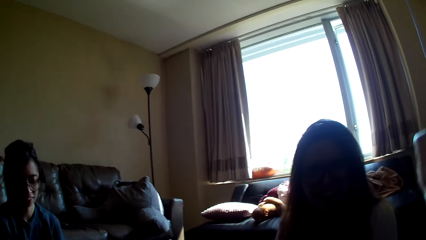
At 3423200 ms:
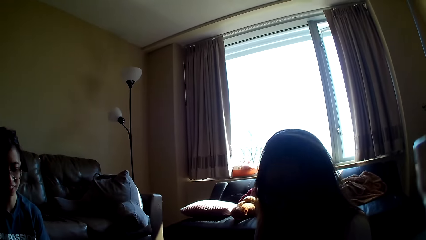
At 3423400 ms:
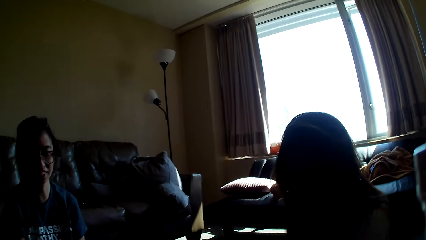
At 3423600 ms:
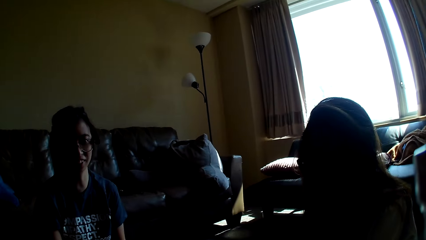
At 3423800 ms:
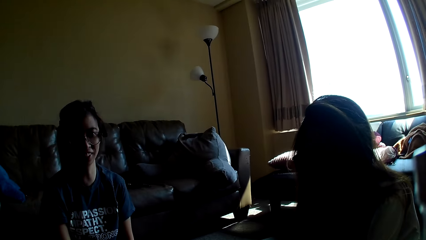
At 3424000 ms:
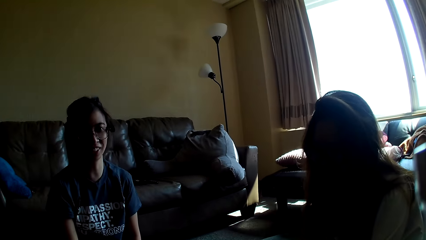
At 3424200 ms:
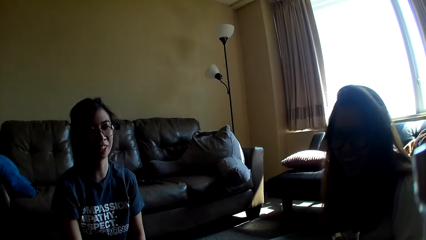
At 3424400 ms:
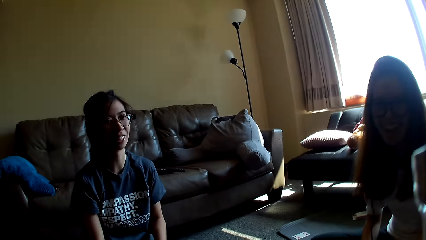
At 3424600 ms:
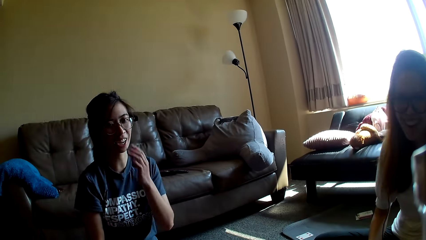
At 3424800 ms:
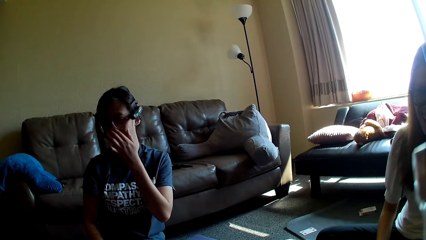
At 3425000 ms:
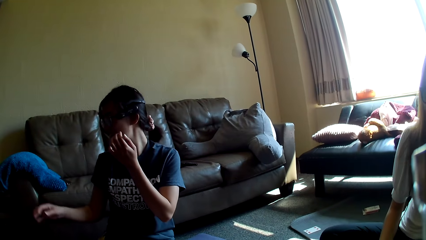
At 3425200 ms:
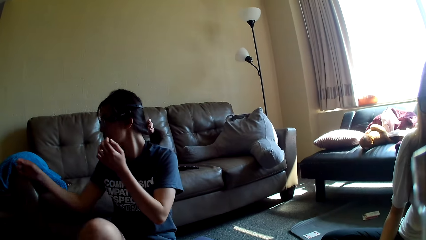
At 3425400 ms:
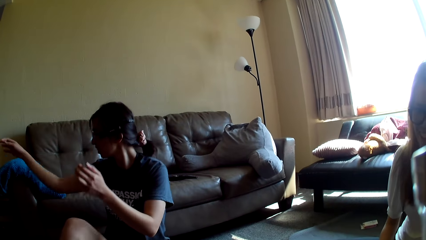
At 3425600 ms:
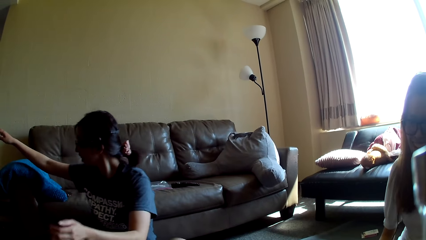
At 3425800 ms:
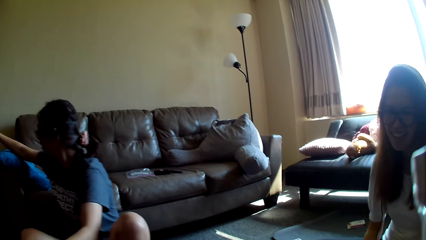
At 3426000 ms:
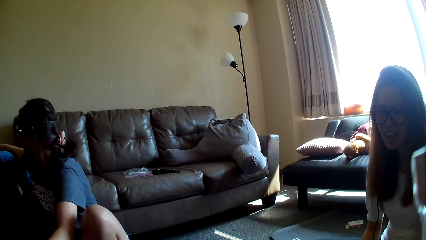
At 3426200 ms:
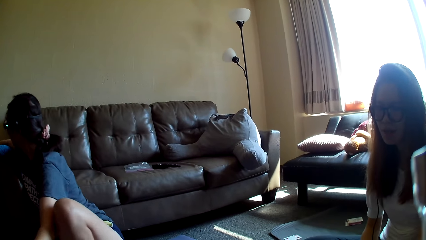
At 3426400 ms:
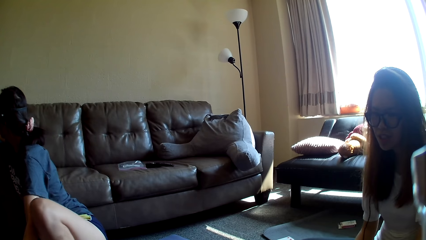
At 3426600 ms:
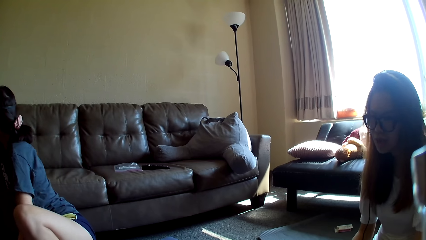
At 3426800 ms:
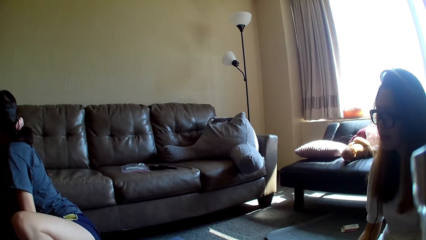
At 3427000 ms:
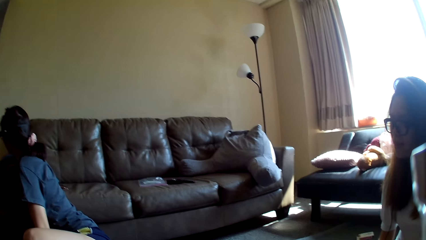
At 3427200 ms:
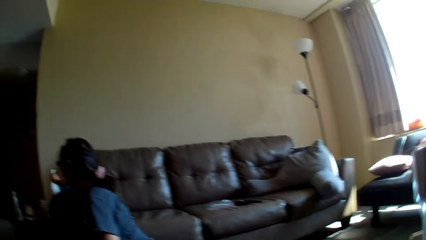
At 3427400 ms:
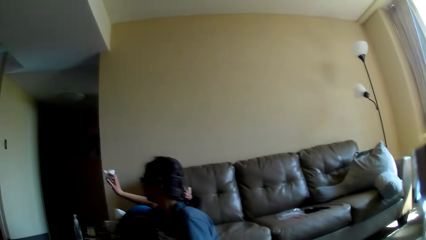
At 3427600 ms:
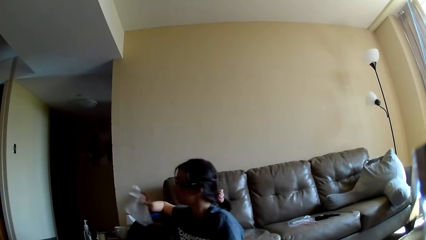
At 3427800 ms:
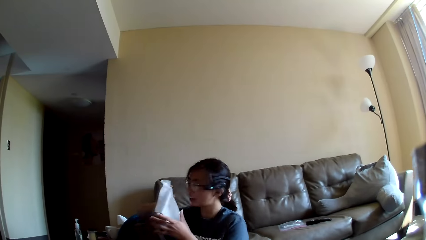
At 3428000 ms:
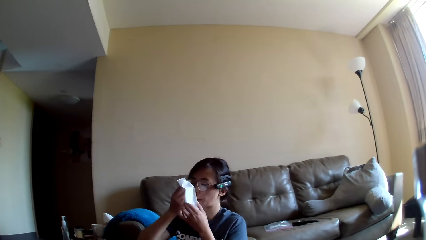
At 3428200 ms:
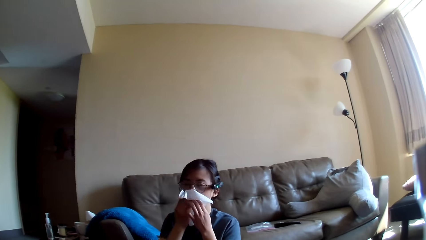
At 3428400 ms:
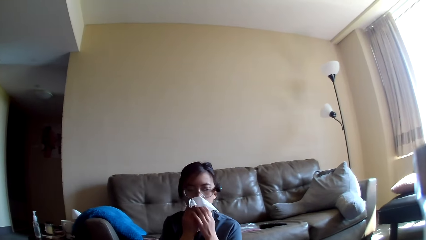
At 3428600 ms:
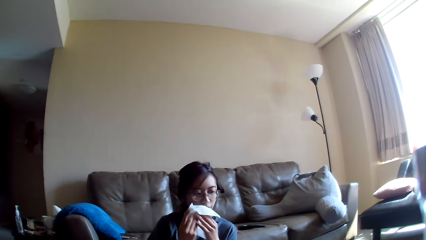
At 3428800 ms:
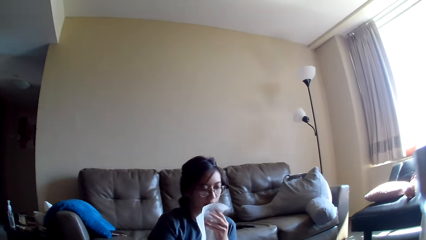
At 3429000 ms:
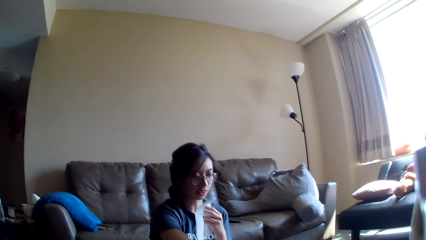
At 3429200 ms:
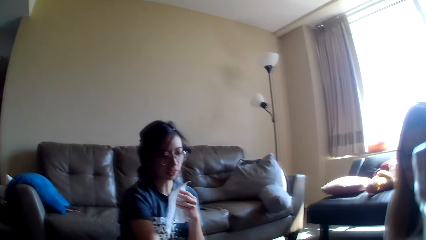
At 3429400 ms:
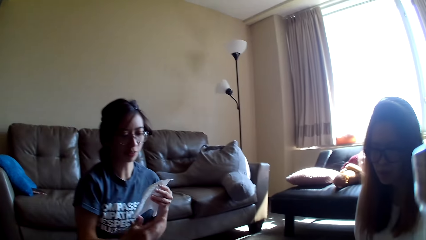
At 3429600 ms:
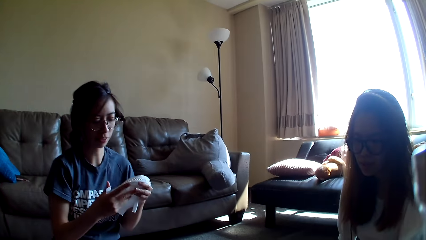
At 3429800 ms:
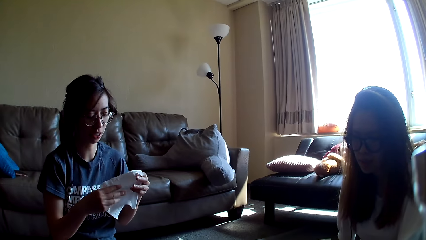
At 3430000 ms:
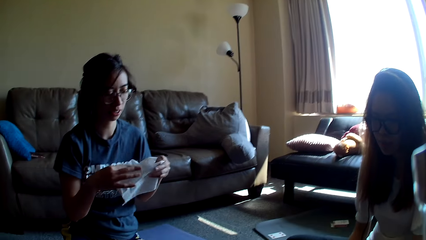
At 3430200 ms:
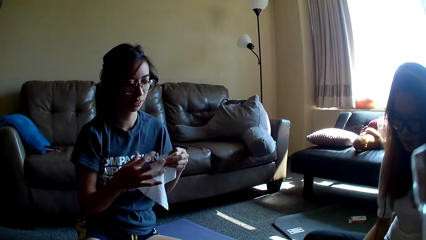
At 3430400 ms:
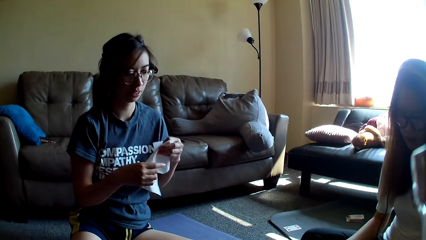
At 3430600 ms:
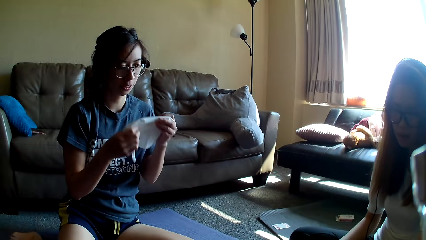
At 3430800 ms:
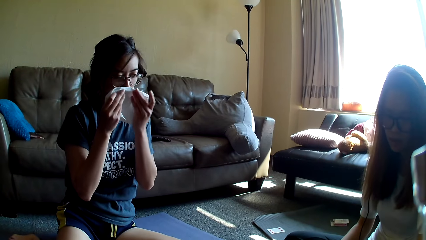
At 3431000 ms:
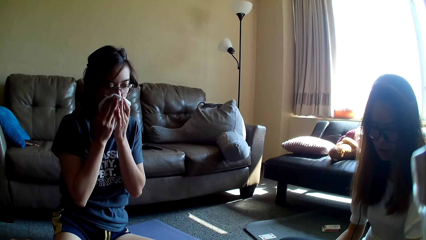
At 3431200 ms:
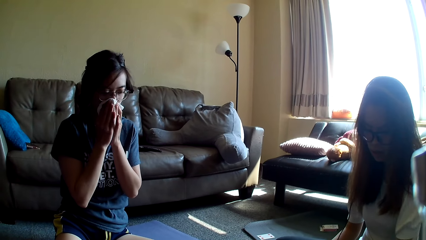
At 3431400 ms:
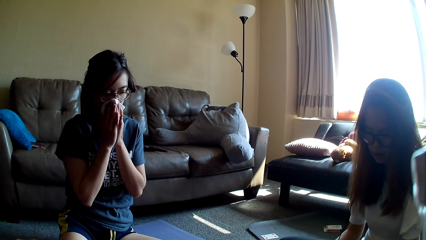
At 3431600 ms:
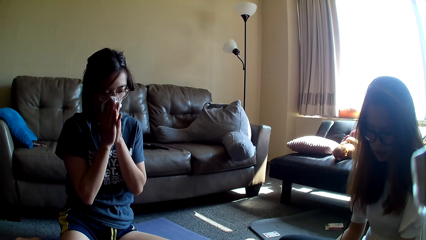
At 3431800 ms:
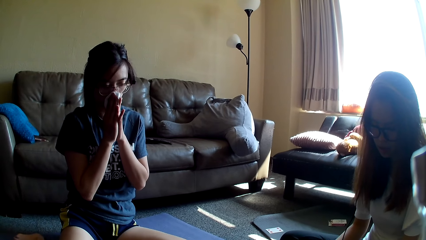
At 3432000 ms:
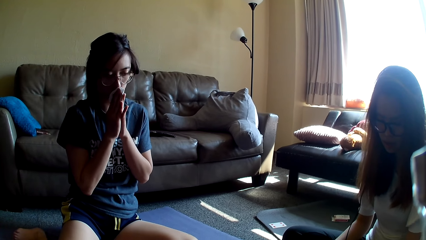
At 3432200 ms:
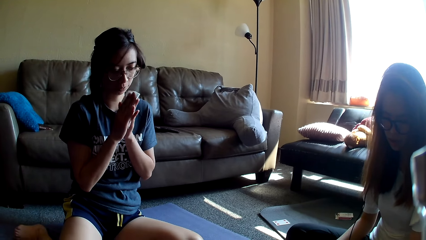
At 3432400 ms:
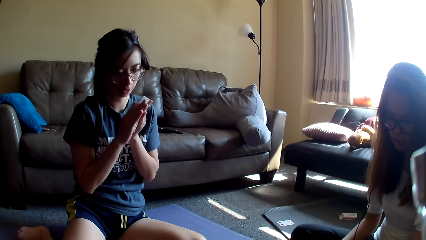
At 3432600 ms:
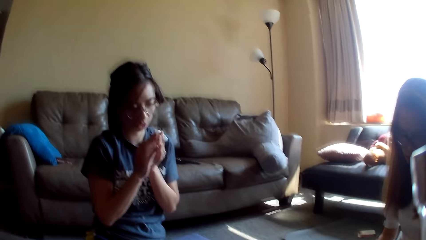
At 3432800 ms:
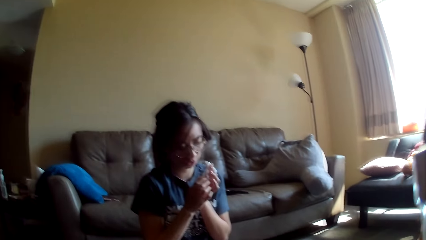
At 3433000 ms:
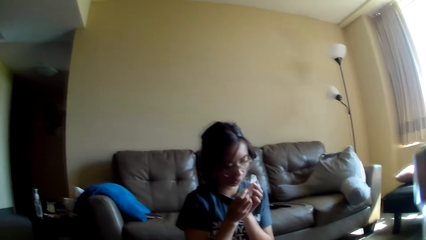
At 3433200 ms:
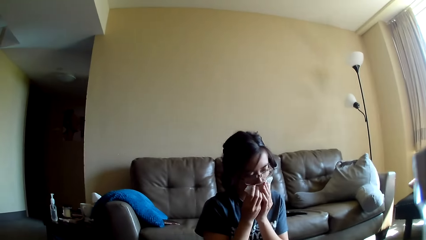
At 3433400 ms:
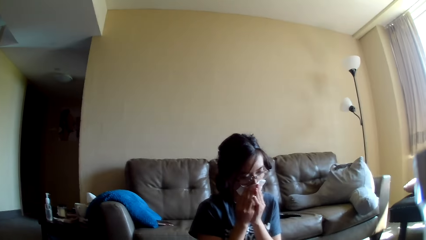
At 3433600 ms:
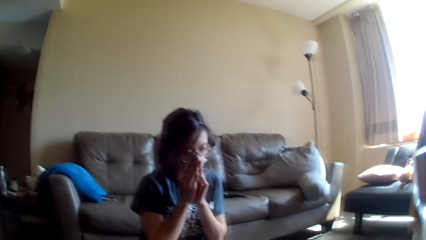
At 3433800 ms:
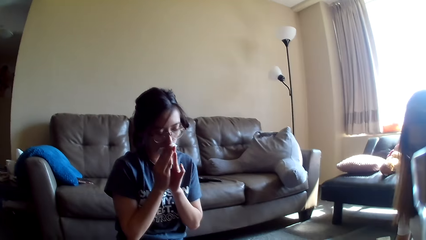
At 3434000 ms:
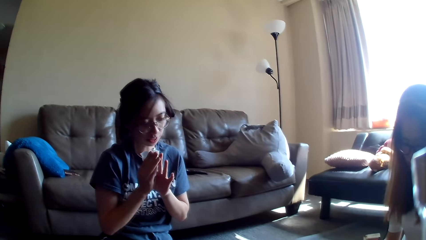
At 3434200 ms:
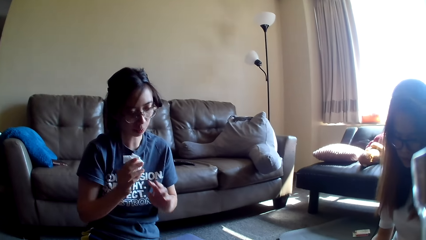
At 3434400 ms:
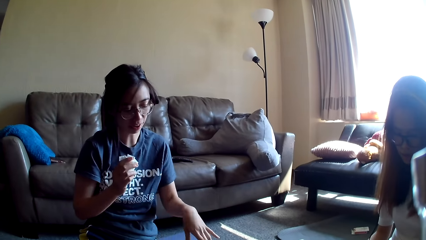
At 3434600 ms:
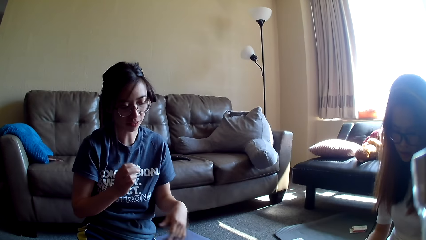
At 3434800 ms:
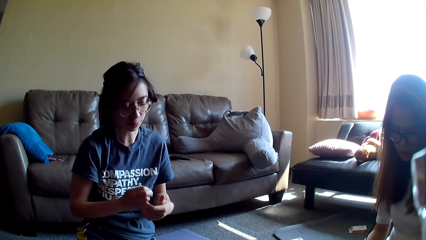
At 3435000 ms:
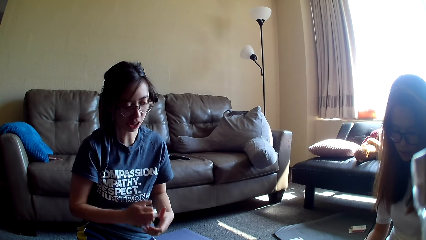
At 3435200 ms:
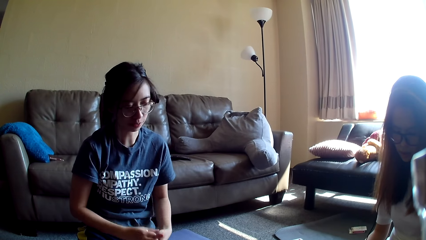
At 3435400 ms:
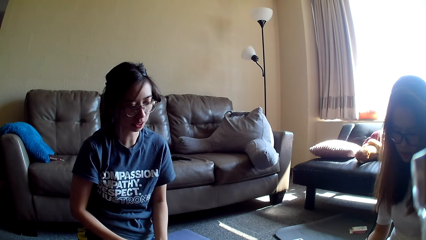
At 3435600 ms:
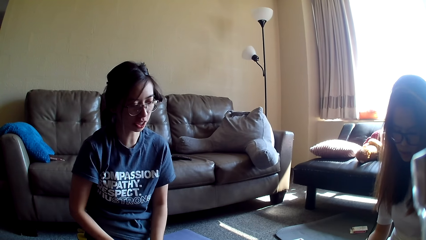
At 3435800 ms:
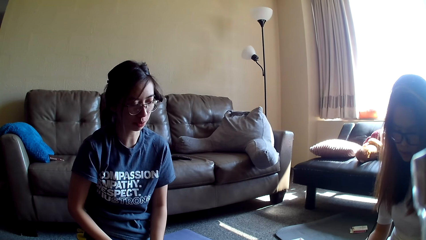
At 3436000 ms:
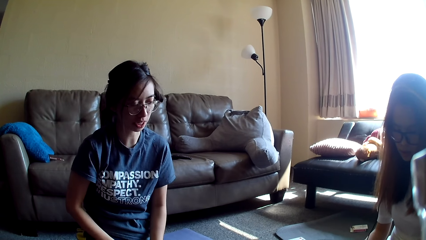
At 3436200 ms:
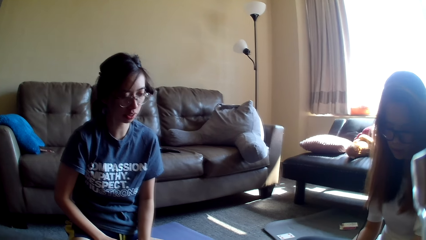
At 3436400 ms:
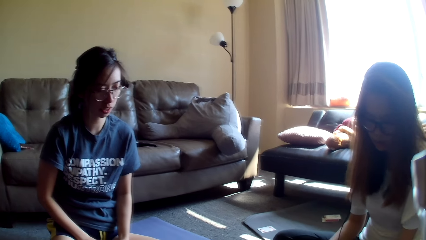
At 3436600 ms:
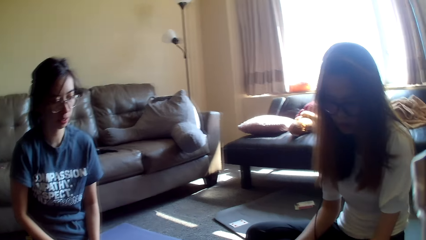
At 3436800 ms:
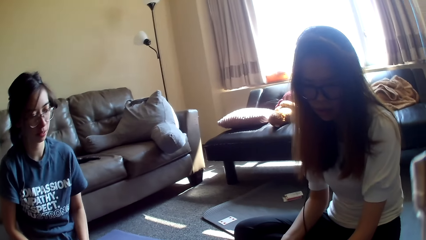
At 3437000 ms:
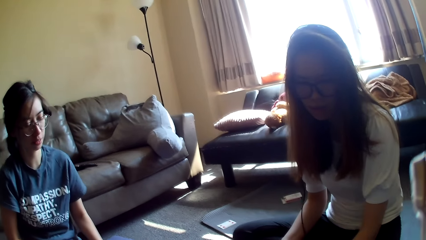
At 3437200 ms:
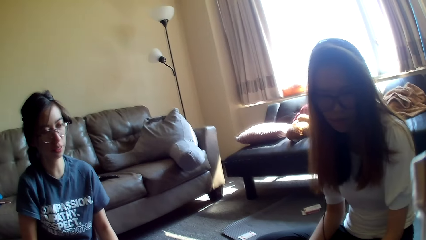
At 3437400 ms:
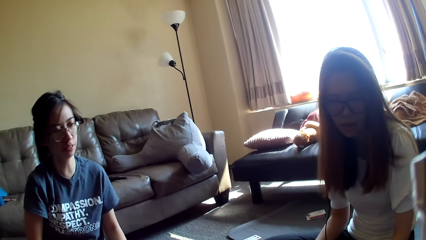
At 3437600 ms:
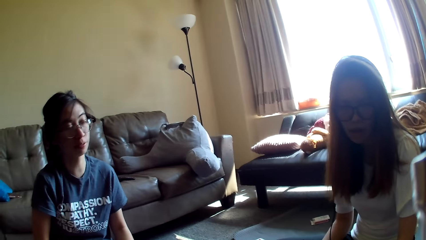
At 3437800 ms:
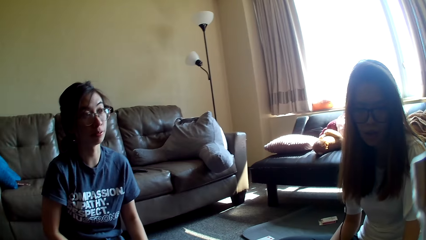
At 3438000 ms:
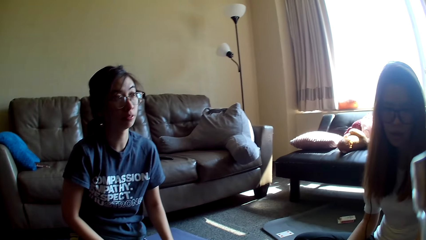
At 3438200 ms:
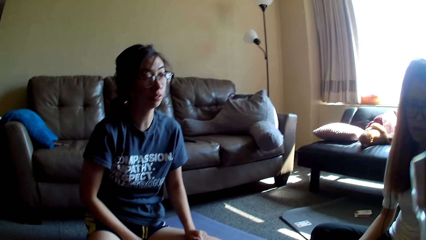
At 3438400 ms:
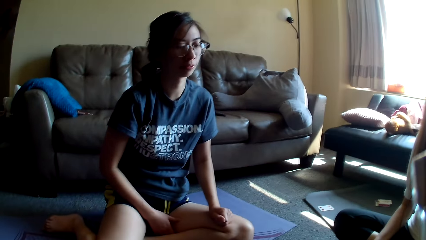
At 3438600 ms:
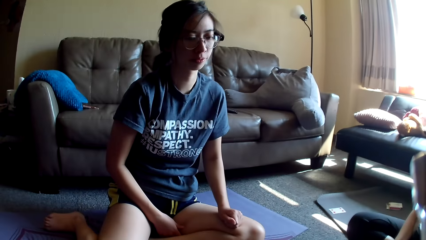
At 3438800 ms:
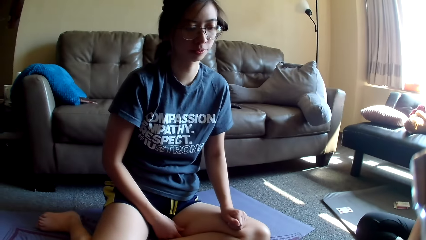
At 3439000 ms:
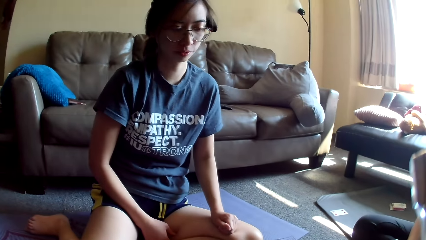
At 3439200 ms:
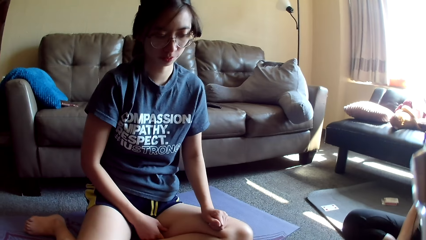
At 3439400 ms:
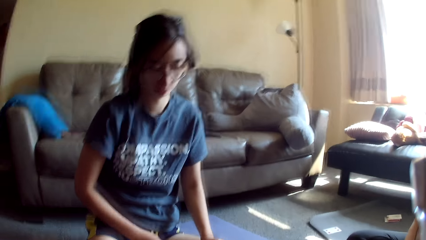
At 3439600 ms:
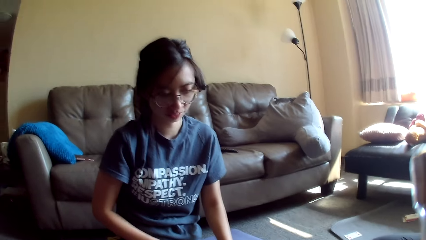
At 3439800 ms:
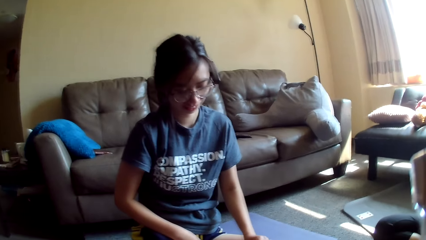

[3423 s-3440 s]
The camera wearer looks around. A lady touches the face and moves a hand. The lady turns around. The lady picks up a cloth or serviette, holds the cloth and wipes the nose. The lady moves the right hand and holds the cloth. The lady folds the serviette, wipes the nose and blows the nose with the serviette. Another lady moves a hand. The camera wearer looks around. The first lady wipes the nose, moves the hand away from the cloth, holds the cloth and lowers the hands. The other lady moves a hand.
